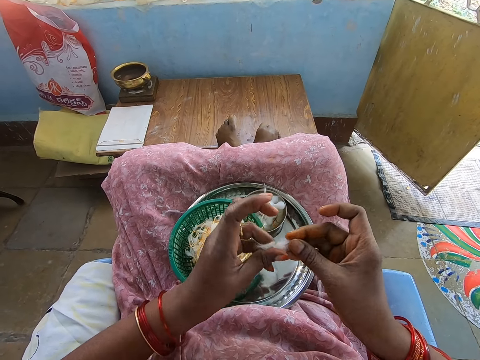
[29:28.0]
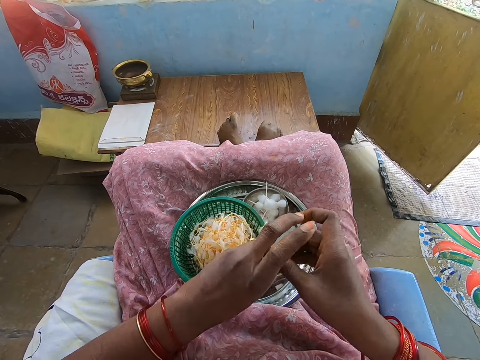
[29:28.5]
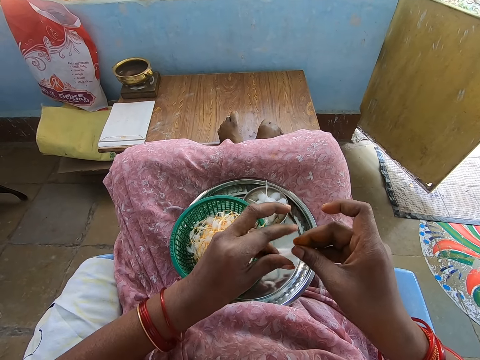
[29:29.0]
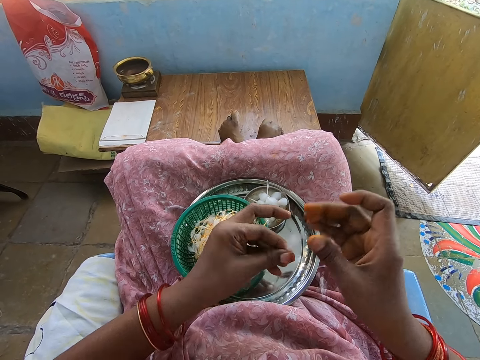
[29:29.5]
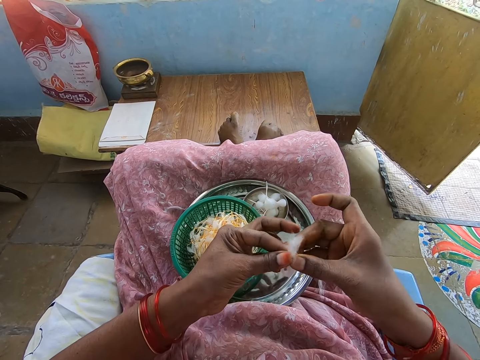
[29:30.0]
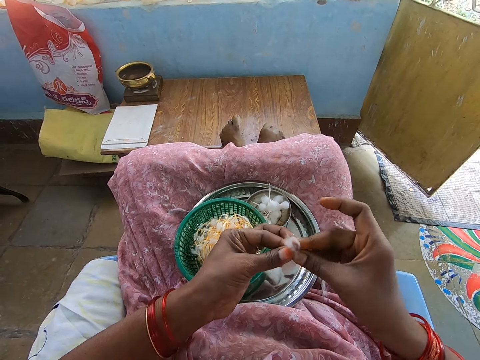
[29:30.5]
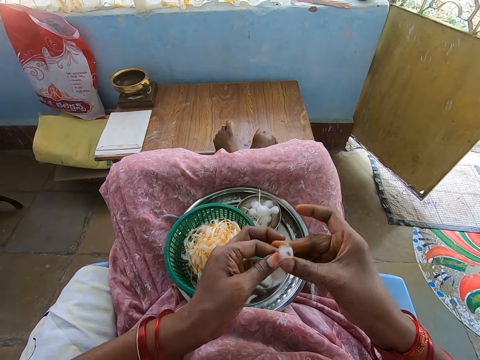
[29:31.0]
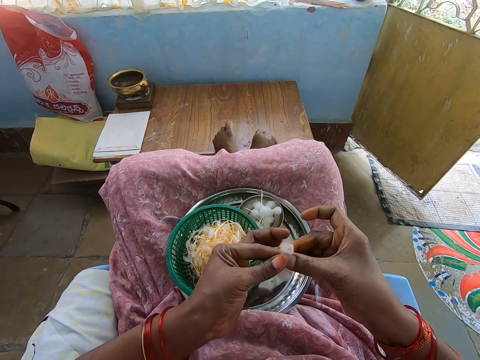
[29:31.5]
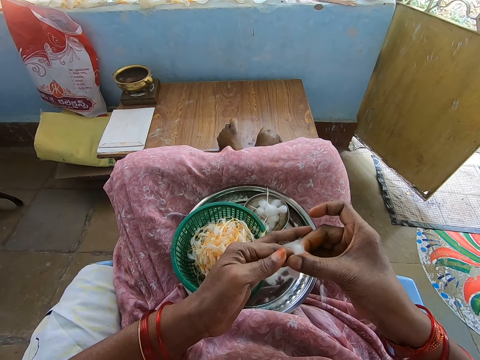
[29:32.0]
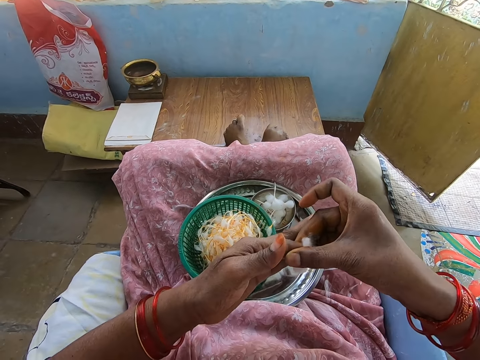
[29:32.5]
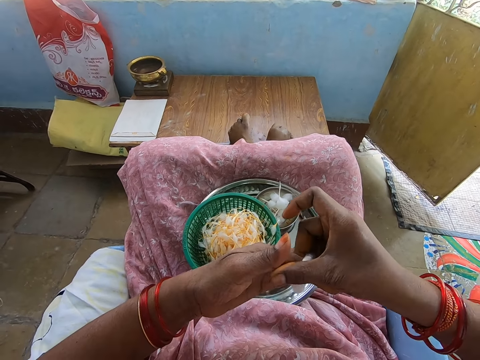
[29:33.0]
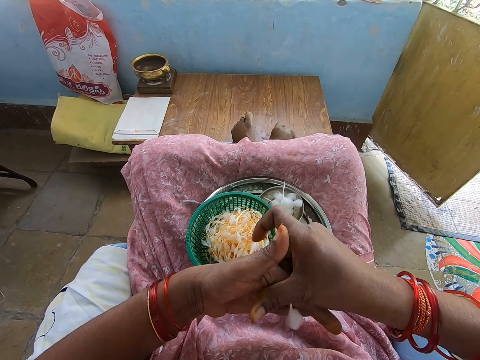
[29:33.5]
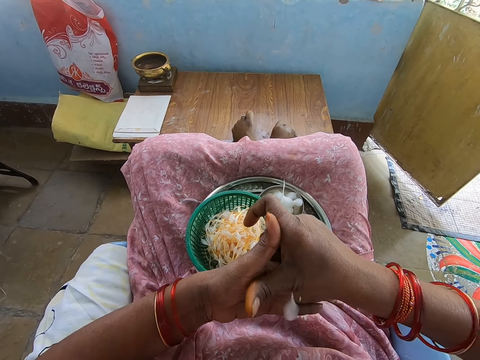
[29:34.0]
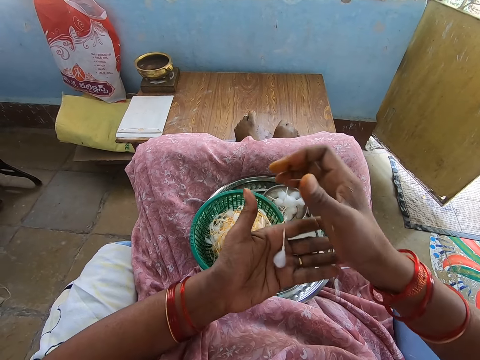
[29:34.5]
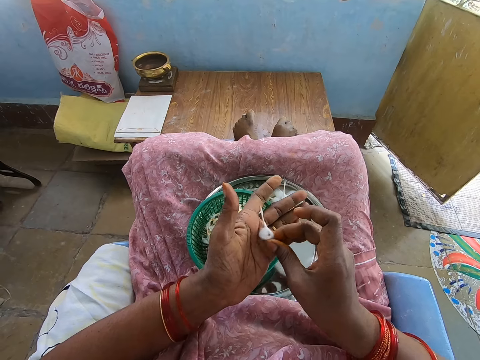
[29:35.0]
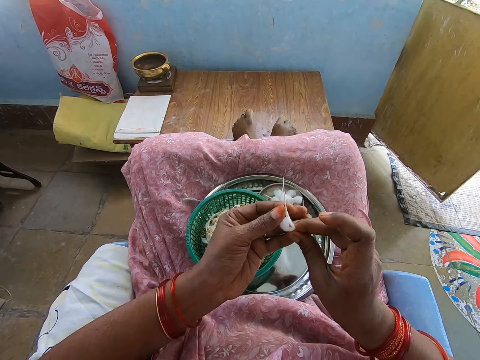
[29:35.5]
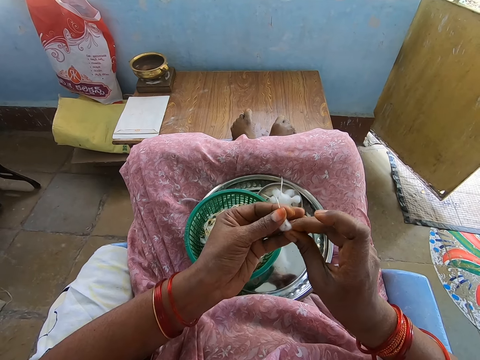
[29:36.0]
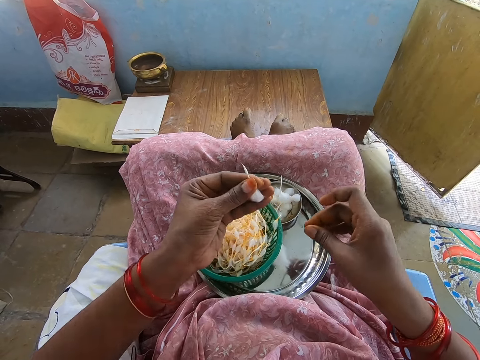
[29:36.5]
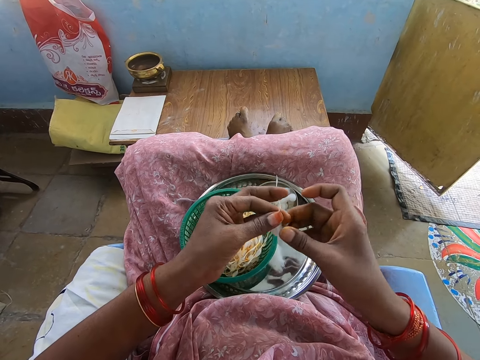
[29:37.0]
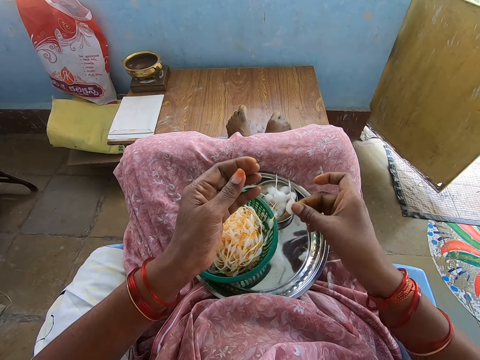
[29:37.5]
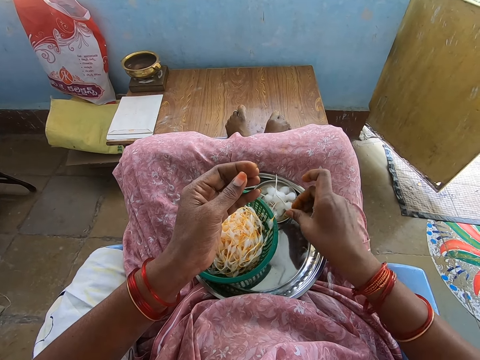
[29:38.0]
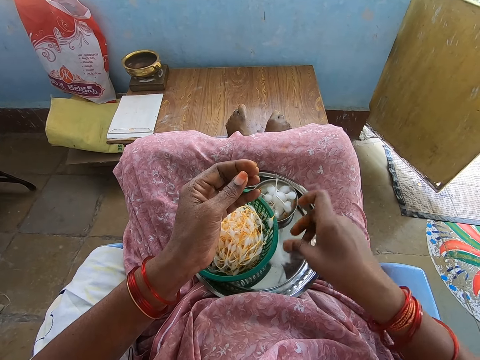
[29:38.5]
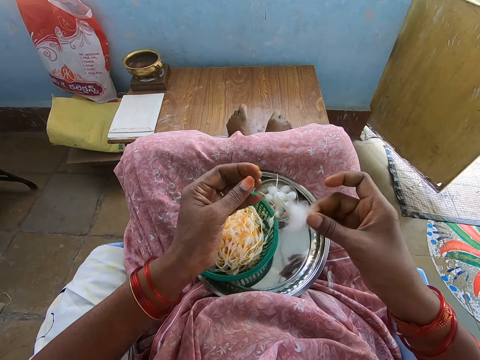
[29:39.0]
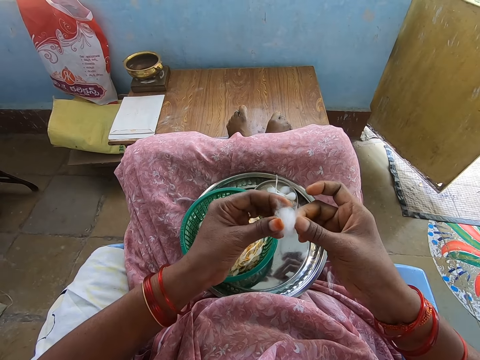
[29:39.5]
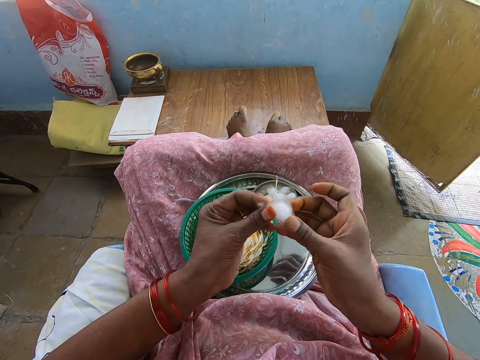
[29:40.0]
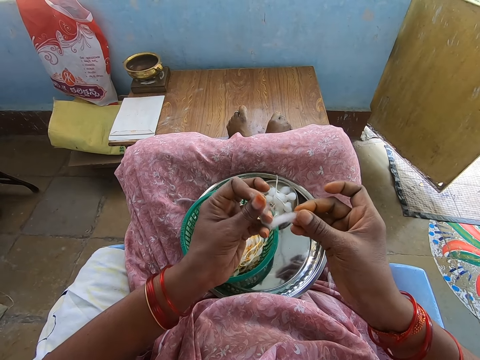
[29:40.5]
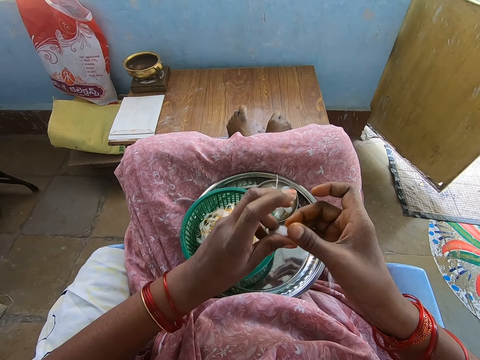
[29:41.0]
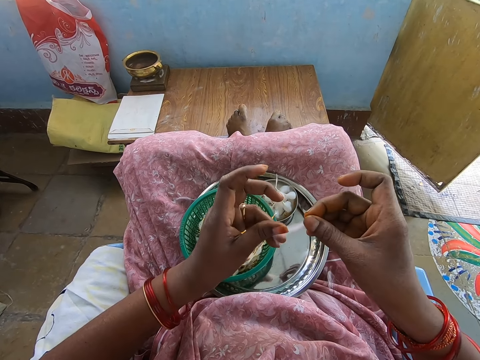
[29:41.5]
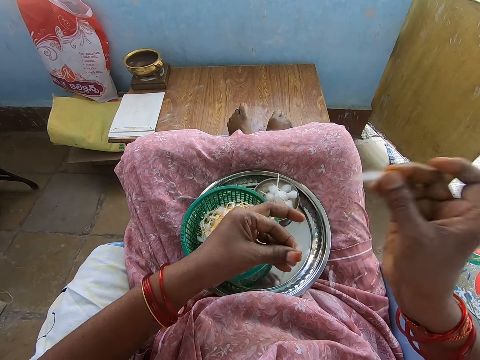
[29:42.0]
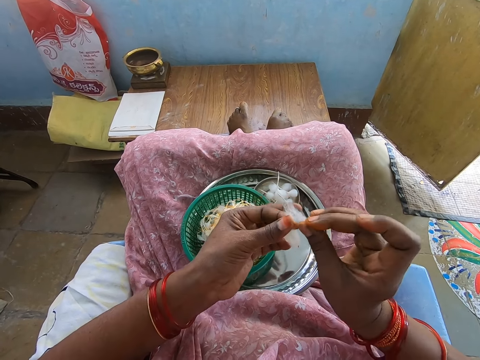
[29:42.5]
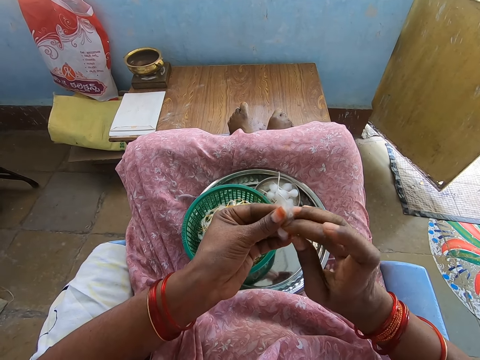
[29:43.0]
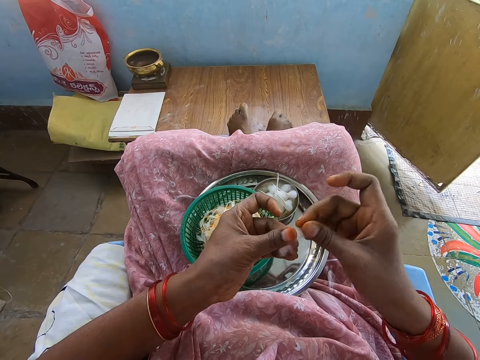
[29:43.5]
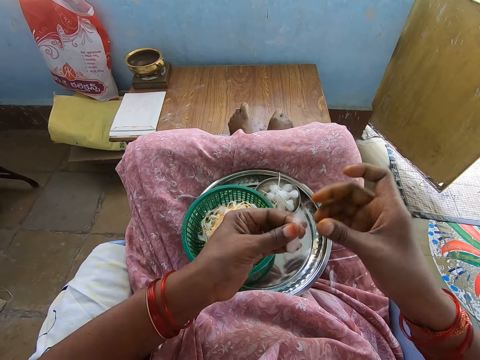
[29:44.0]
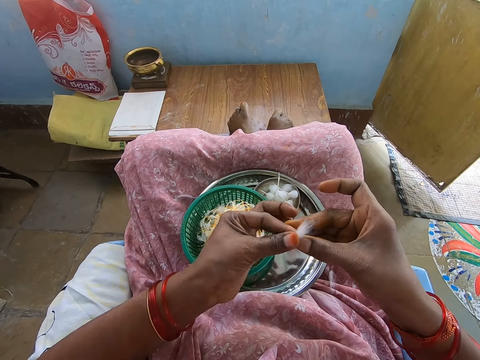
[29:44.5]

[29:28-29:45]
The camera wearer shapes the cotton wool with both hands. She folds the cotton. She twists the cotton. She picks the shaped cotton wool on her left palm with her right hand. She passes the shaped cotton wool in her right hand to her left hand. She passes the shaped cotton wool in her left hand to her right hand. She drops the shaped cotton wool in the container in the tray with her right hand. She picks the cotton wool on the tray with her right hand. She passes the cotton wool in her right hand to her left hand. She shapes the cotton wool with both hands. She folds the cotton.

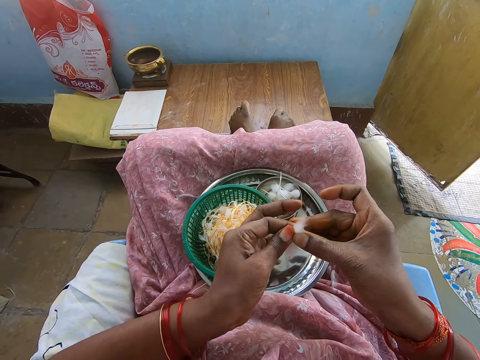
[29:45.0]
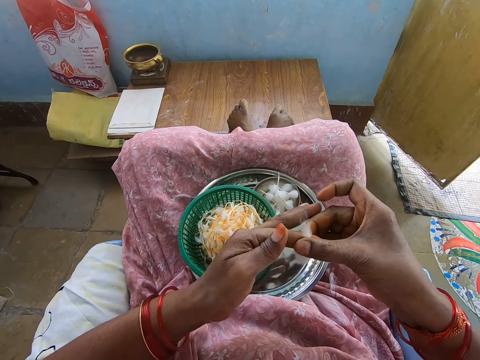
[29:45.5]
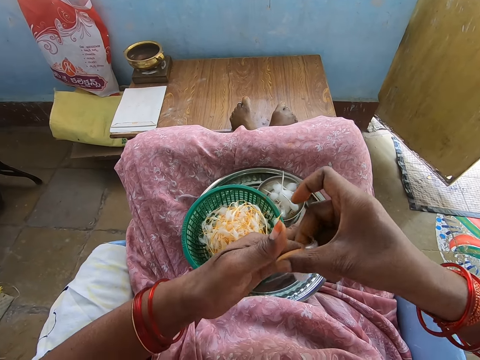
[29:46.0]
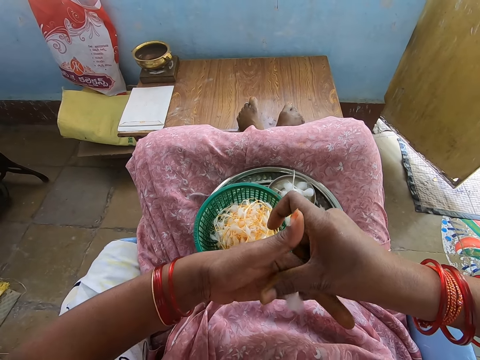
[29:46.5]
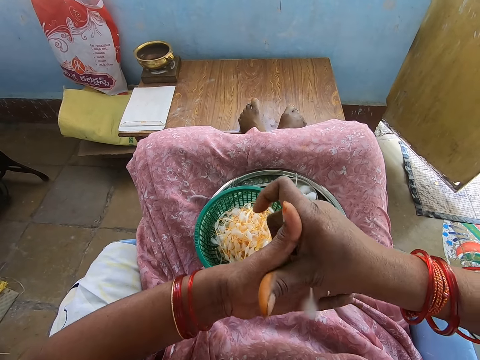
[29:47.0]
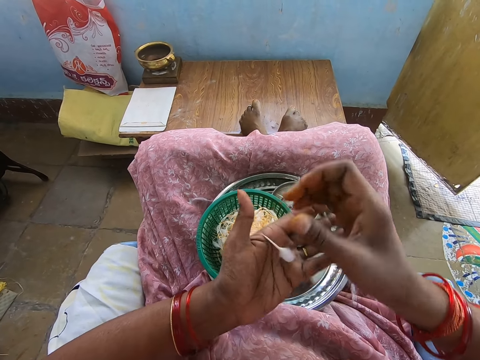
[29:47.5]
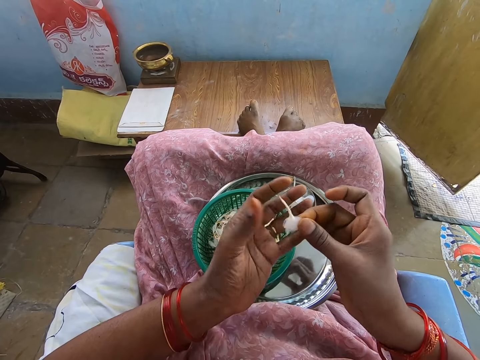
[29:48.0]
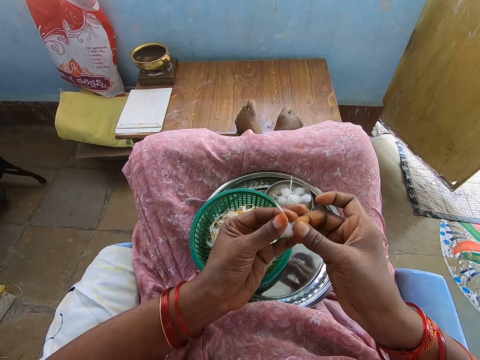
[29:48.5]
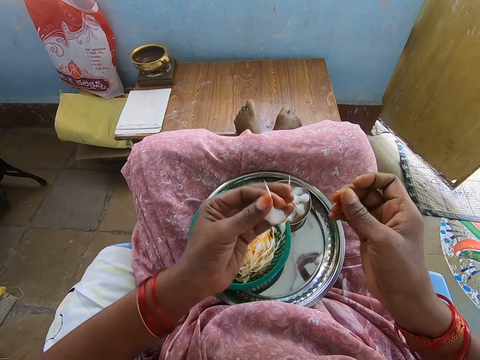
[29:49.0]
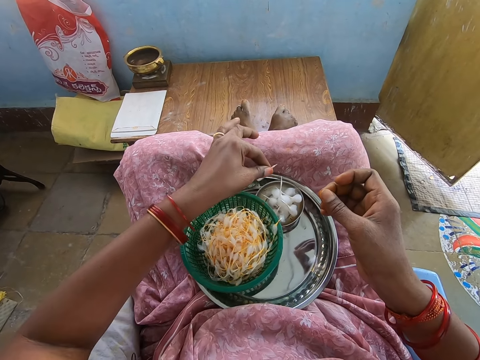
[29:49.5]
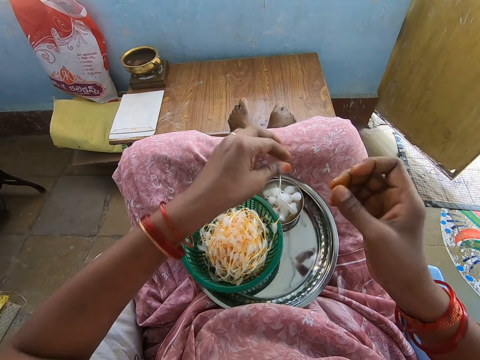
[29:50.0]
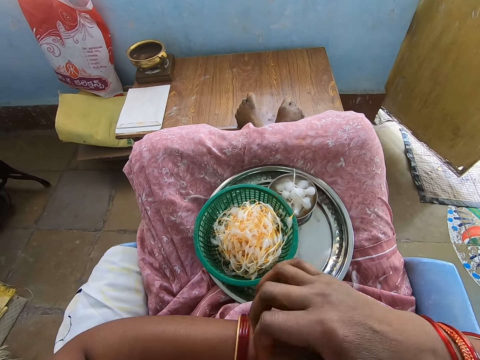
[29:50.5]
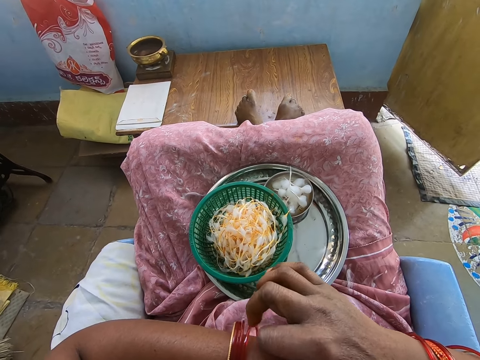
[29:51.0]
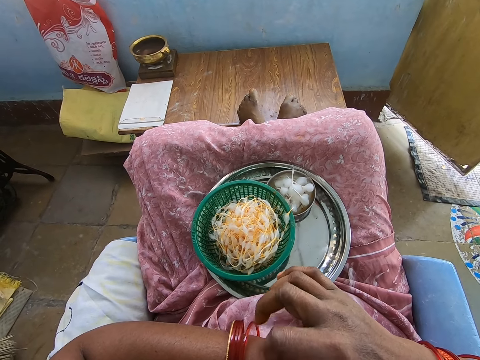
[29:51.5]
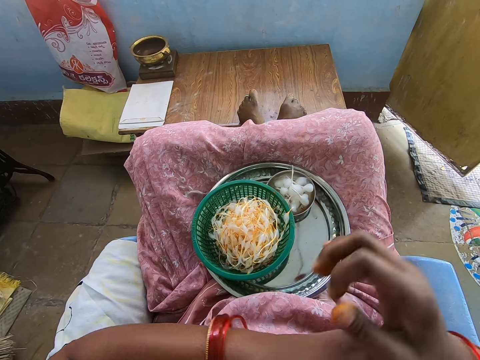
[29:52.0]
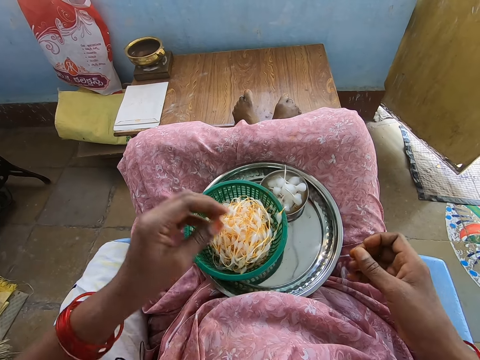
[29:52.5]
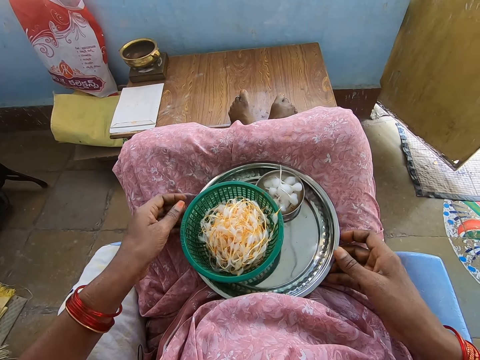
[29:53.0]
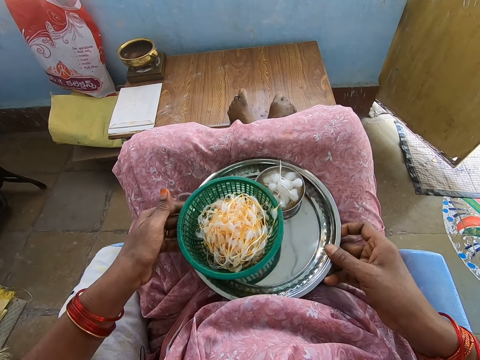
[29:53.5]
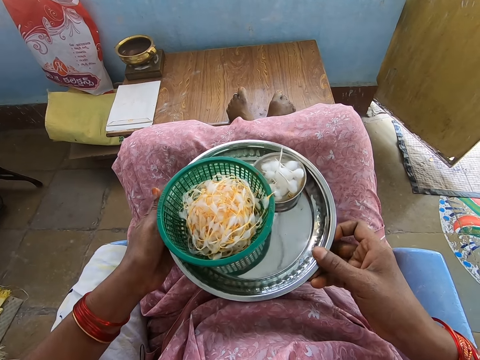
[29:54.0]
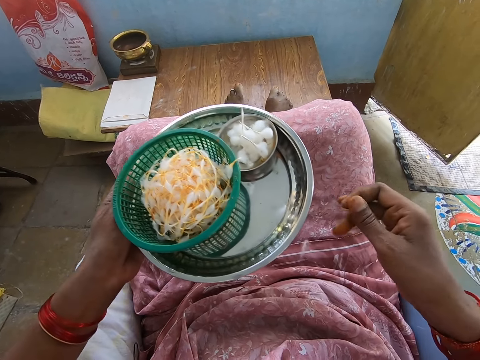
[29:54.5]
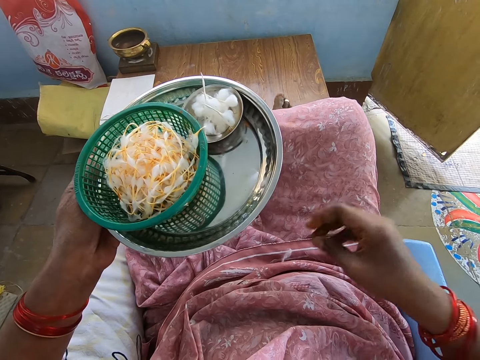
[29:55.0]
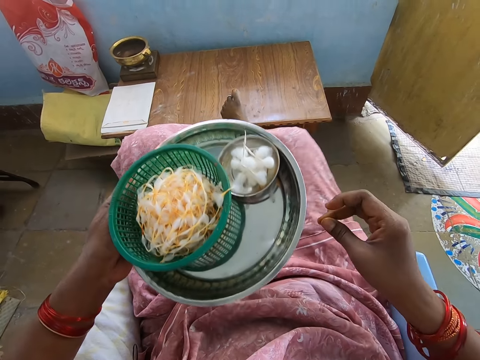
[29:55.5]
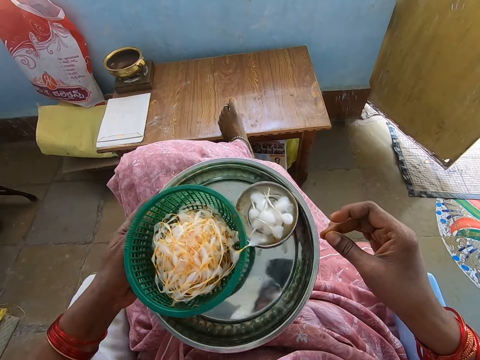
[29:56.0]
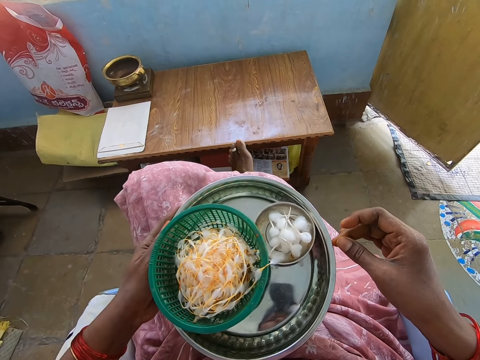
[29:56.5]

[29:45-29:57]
The camera wearer twists cotton. She picks the shaped cotton wool on her left palm with her right hand. She passes the shaped cotton wool in her right hand to her left hand. She drops the shaped cotton wool in the container in the tray with her left hand. She scratches her left hand with her right hand. She lifts the tray on her thighs with both hands. She lowers her right leg to the ground from a table.
